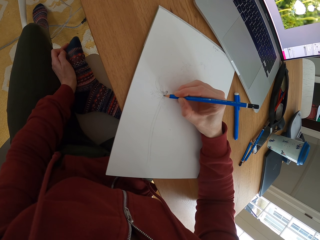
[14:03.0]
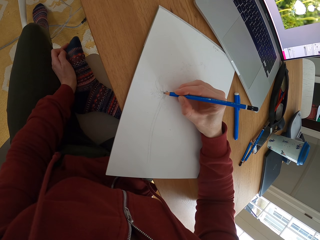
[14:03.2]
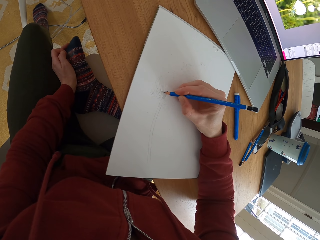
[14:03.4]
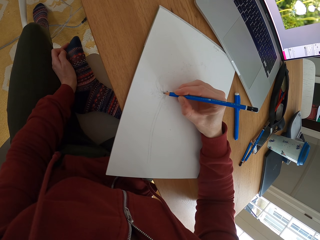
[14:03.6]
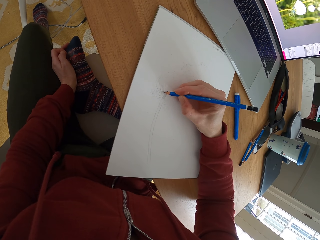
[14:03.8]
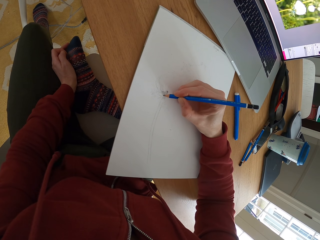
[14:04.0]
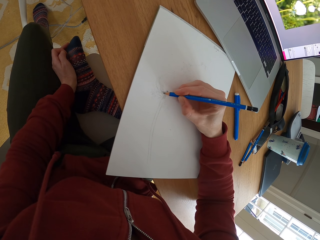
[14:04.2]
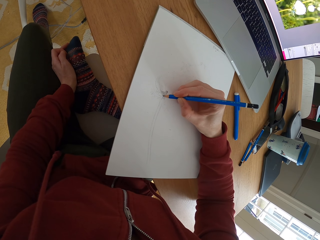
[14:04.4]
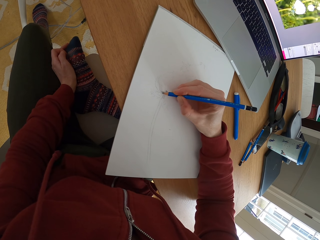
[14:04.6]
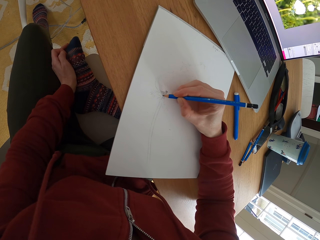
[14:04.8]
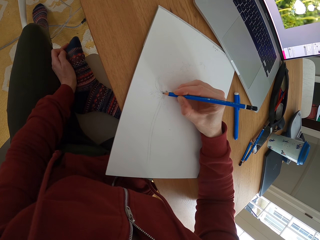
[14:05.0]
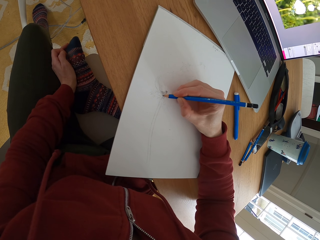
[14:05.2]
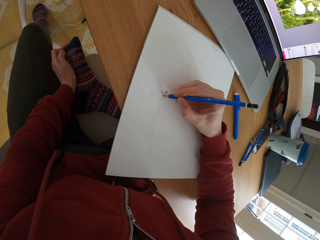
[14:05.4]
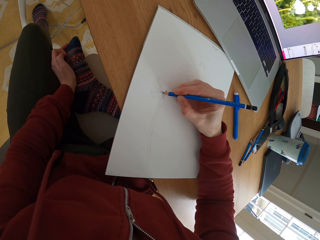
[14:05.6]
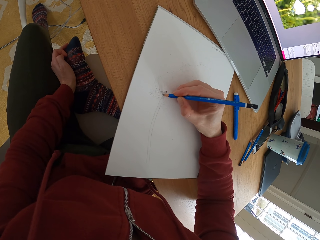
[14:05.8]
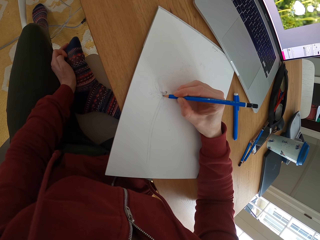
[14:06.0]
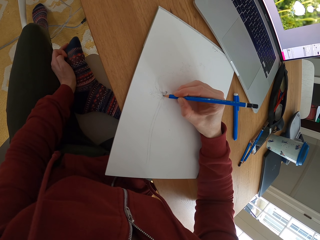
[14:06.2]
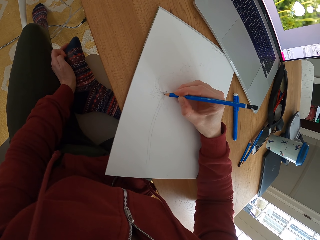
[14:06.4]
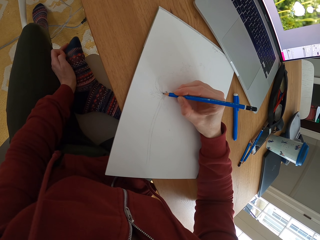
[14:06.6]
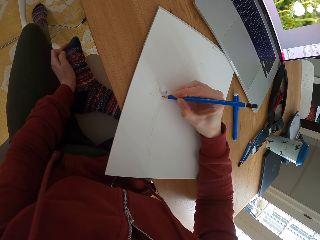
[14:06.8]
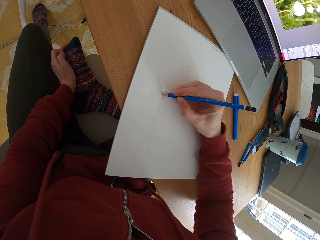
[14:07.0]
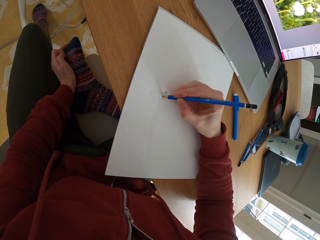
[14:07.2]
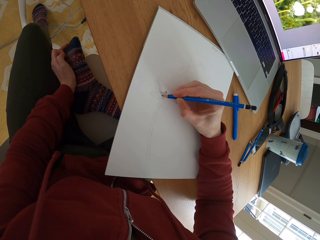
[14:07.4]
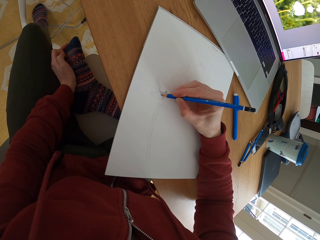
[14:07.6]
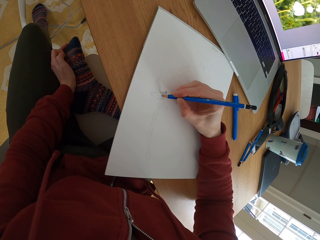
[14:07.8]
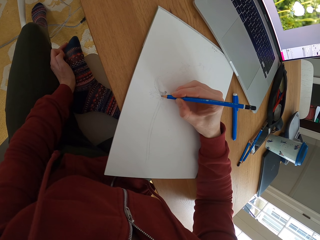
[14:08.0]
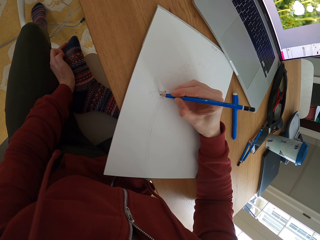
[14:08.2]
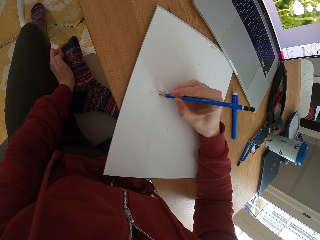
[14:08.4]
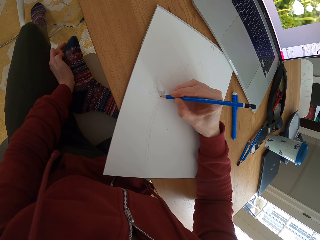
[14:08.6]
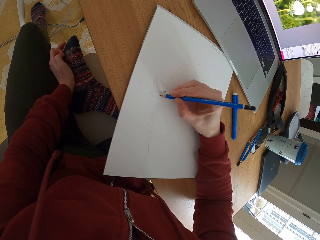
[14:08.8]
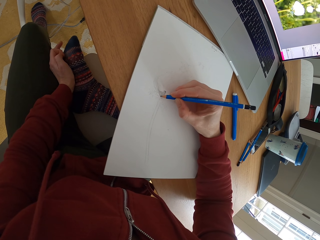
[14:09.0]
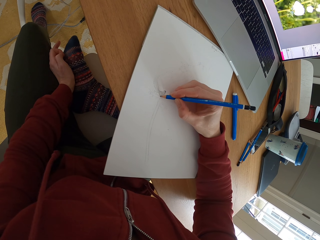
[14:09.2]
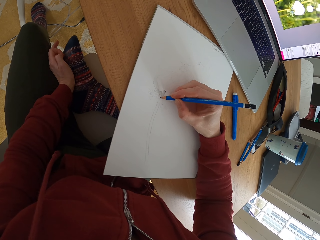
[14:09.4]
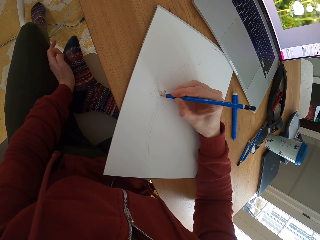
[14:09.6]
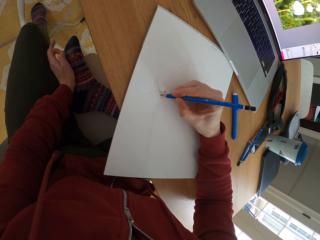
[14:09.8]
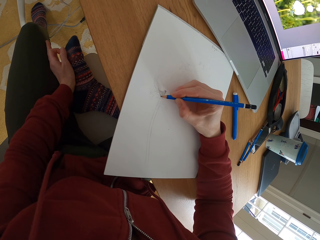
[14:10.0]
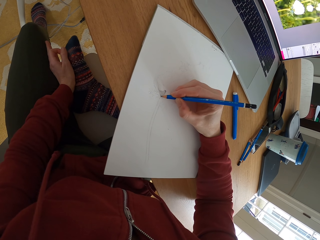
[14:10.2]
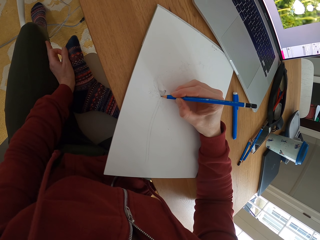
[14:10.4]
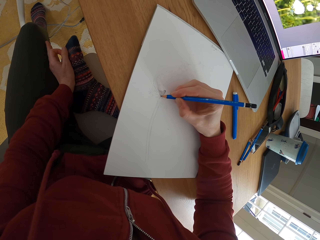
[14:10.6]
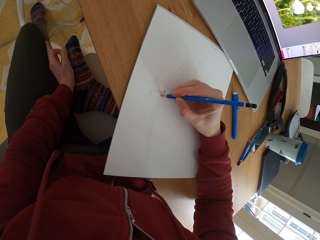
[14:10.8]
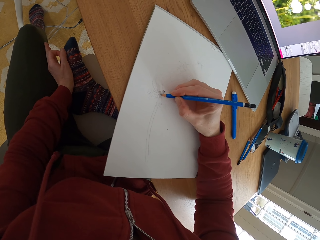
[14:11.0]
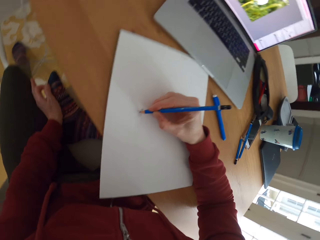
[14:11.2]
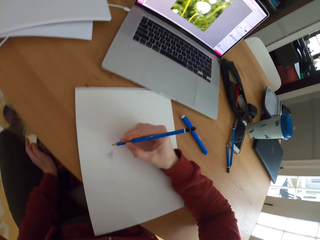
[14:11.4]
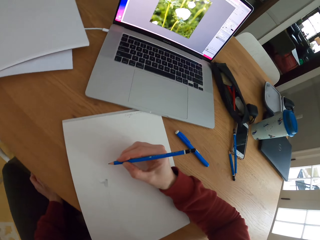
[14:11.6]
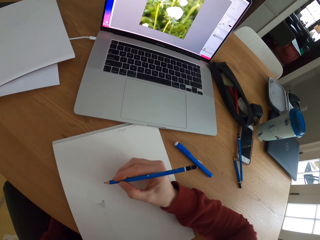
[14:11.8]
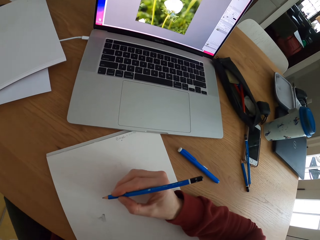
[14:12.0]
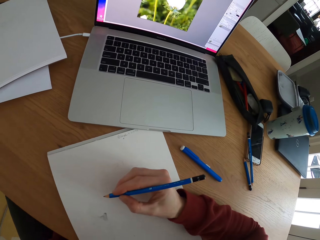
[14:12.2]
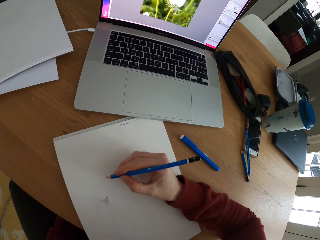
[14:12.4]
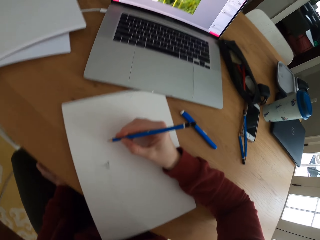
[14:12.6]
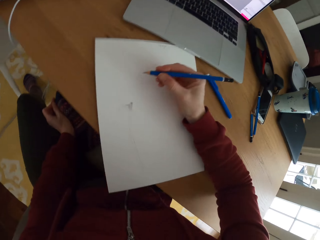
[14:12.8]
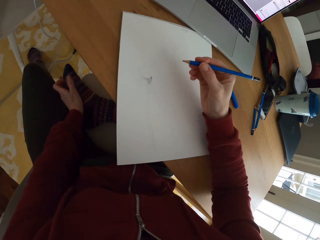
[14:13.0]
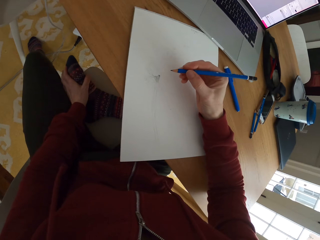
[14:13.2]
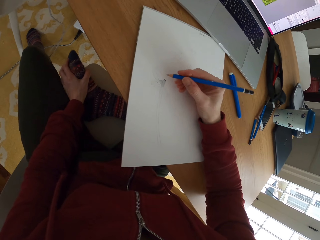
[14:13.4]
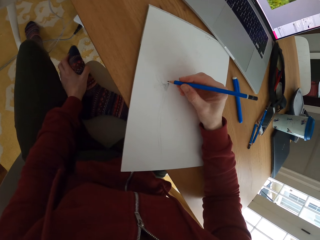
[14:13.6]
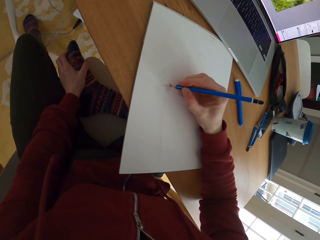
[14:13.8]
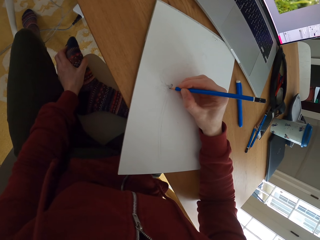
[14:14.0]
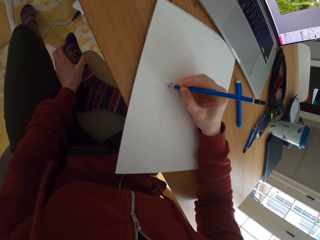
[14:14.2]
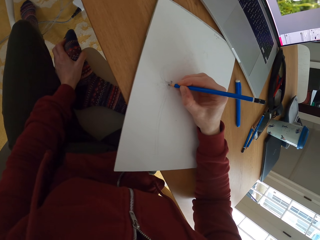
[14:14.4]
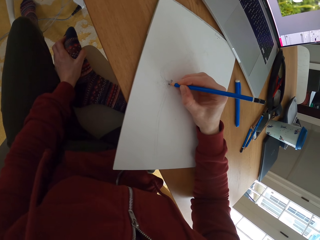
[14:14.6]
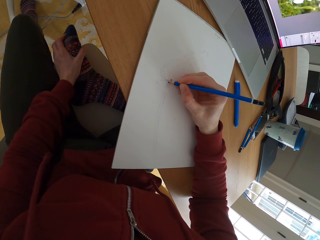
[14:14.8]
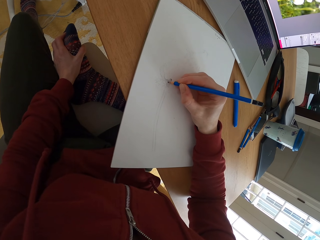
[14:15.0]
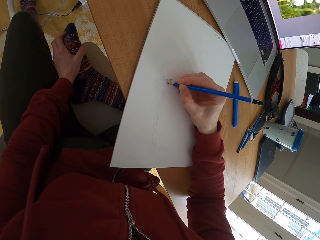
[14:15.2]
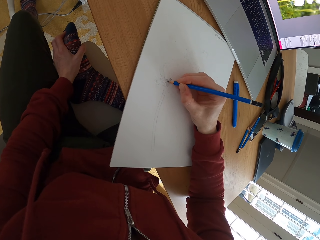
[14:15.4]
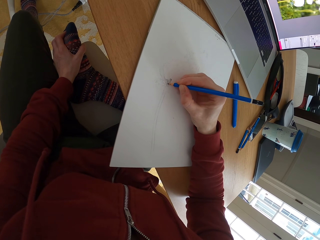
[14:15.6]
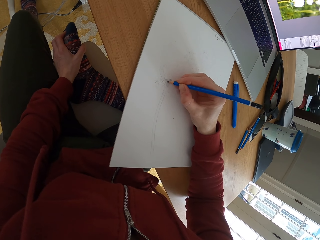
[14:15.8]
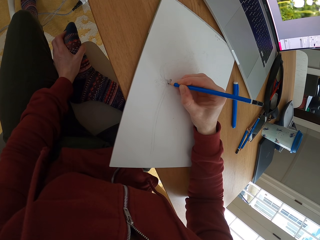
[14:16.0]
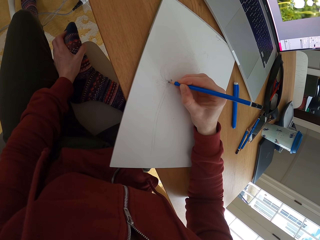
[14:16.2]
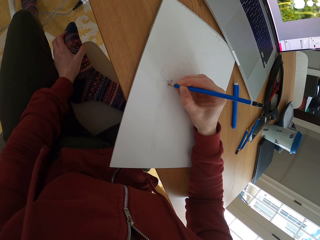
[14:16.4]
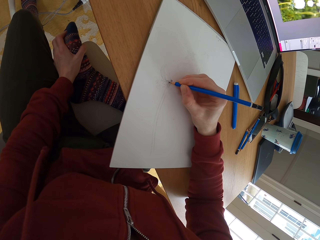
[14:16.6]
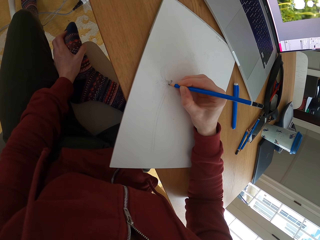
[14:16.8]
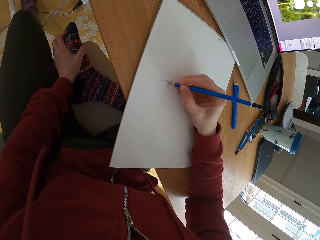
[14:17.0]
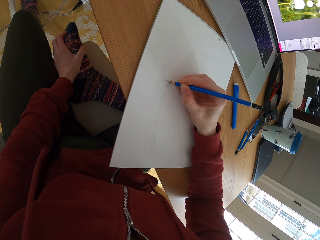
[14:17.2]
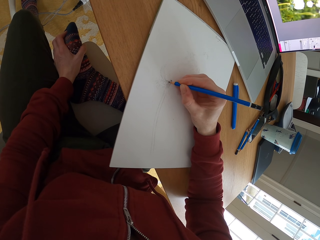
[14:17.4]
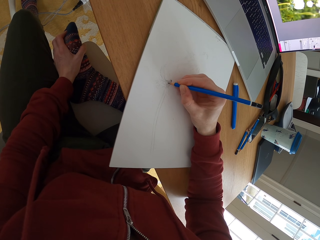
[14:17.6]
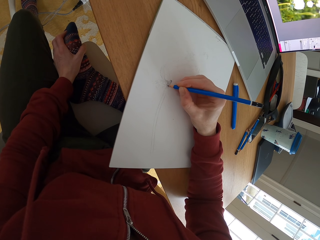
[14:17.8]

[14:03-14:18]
The camera wearer stares at the laptop. They draw a sketch with the pencil.

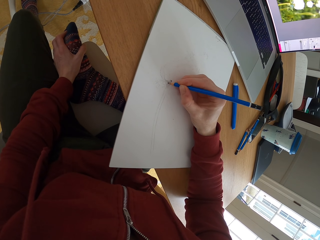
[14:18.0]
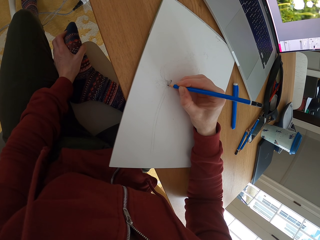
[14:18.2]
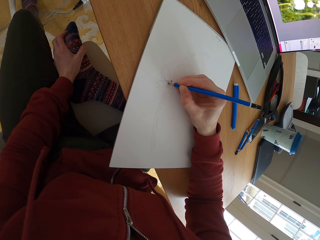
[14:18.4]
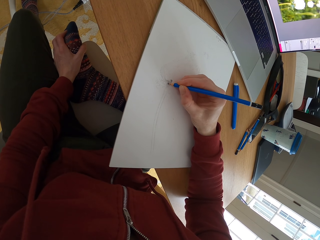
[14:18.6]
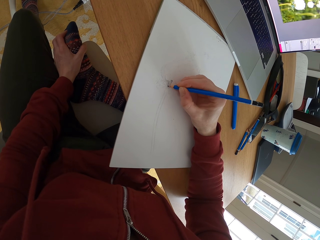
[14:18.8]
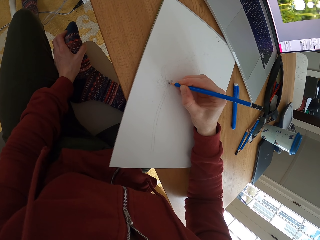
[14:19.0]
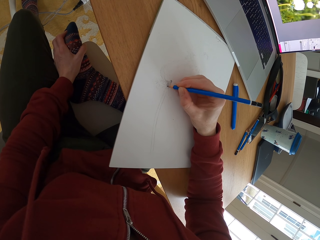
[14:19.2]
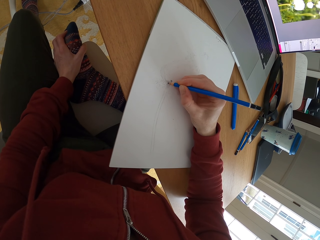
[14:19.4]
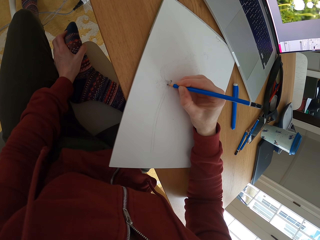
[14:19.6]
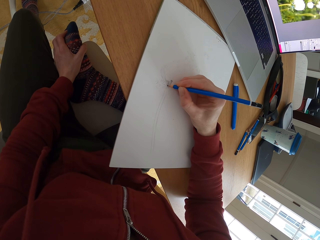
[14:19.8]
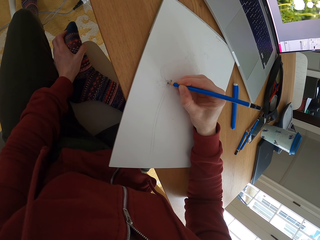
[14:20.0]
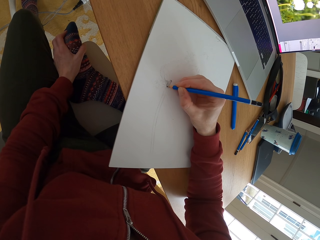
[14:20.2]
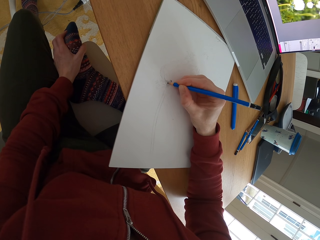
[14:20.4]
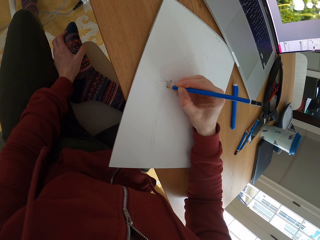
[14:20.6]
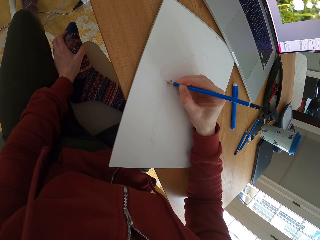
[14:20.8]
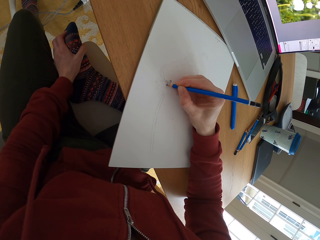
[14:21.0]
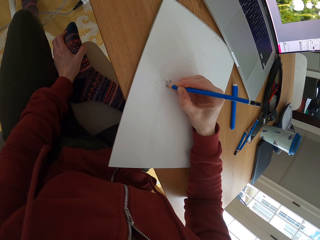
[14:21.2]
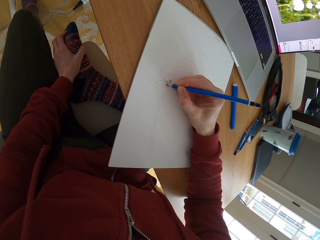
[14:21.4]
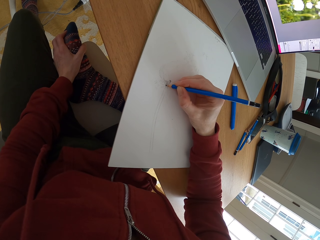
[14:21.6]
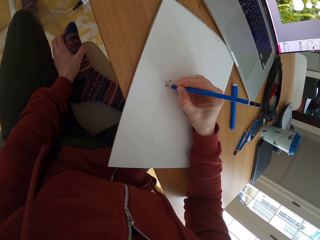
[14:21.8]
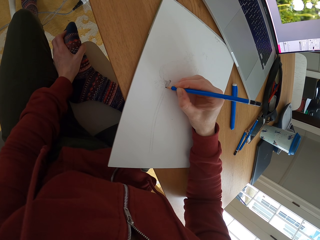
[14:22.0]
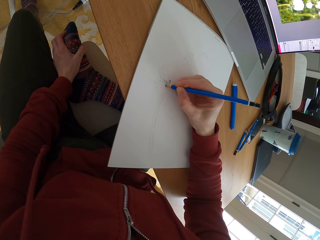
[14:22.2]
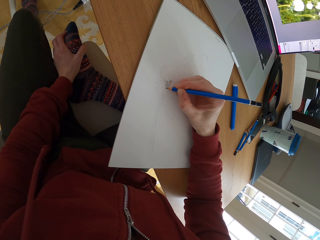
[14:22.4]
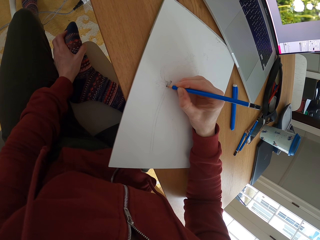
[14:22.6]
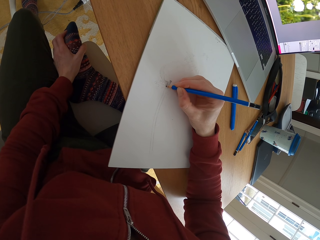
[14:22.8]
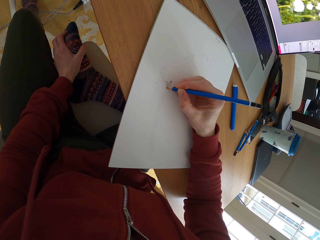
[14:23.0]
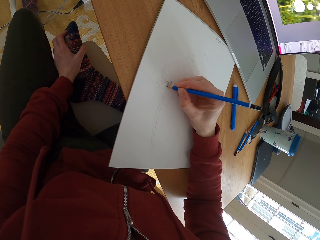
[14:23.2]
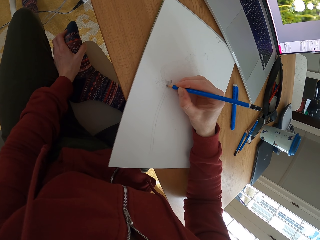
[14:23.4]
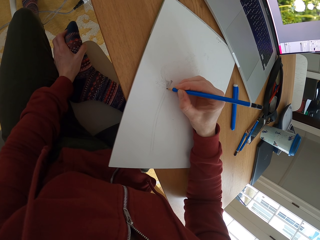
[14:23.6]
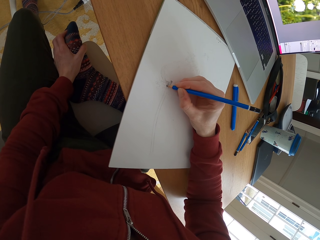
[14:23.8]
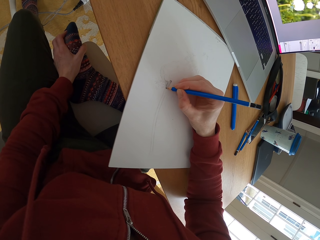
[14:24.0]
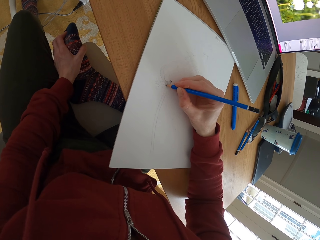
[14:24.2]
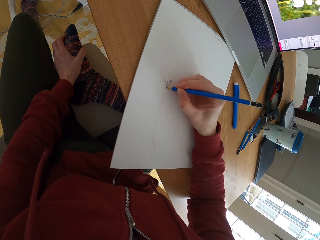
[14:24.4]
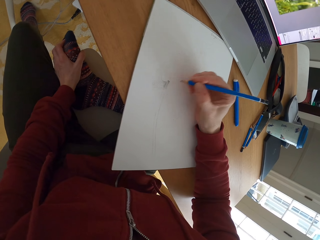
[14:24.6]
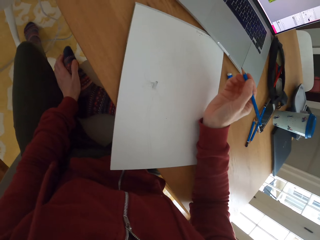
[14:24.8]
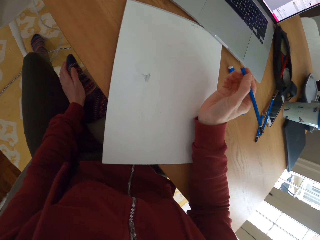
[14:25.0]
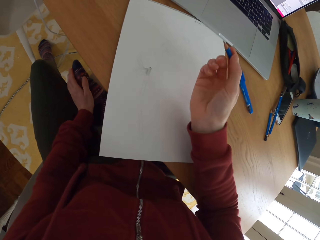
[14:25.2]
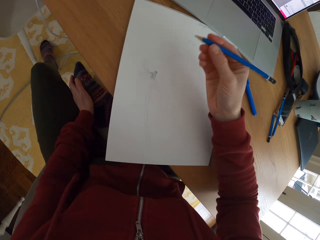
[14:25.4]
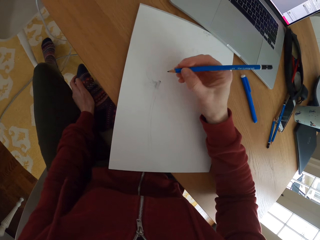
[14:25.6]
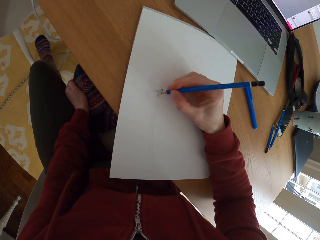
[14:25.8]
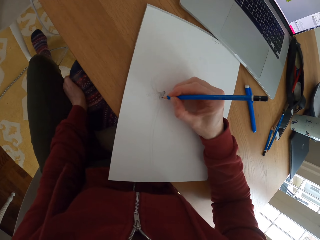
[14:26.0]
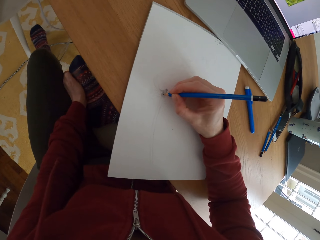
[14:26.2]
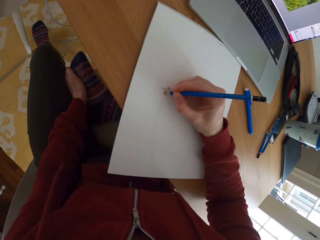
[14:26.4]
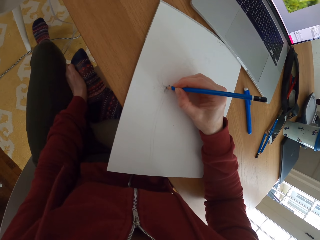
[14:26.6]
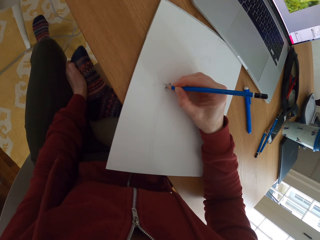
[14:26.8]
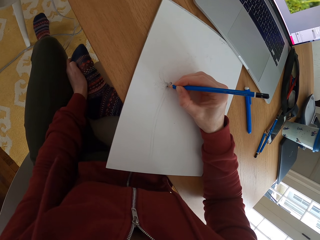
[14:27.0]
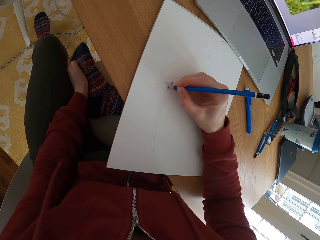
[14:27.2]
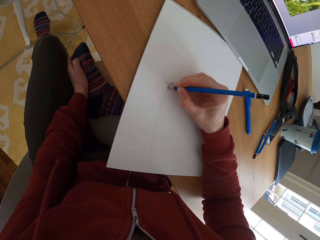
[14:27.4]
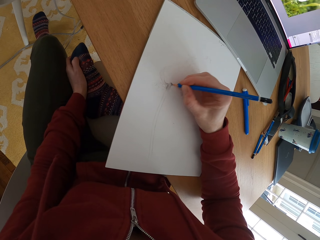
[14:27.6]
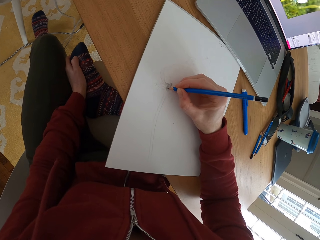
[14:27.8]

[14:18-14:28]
The camera wearer moves the drawing book. They draw a sketch with the pencil.
